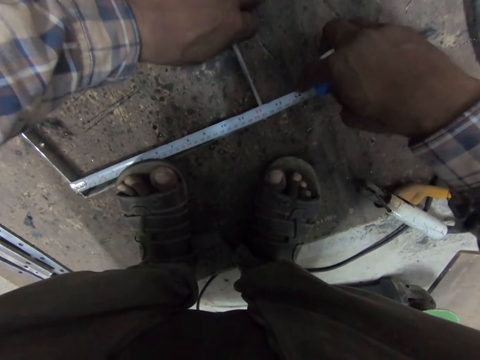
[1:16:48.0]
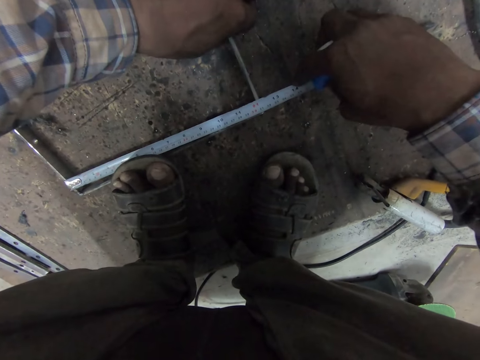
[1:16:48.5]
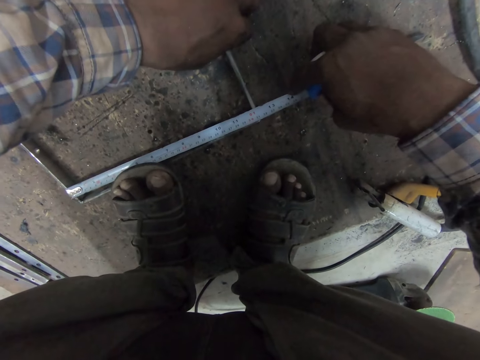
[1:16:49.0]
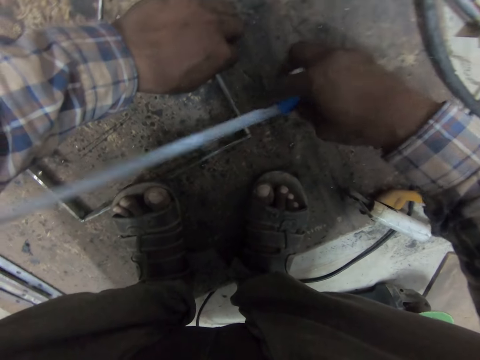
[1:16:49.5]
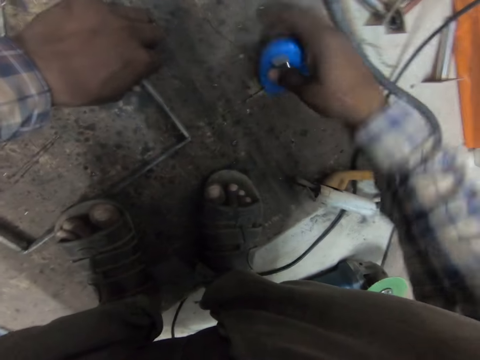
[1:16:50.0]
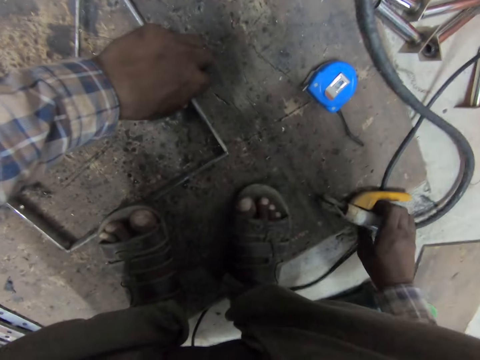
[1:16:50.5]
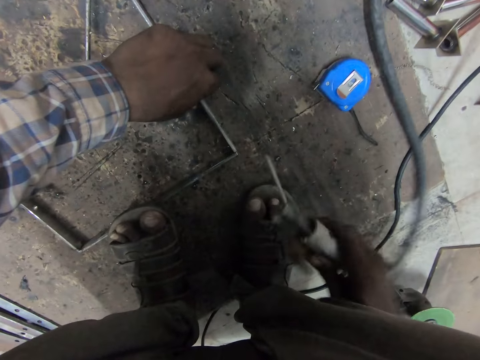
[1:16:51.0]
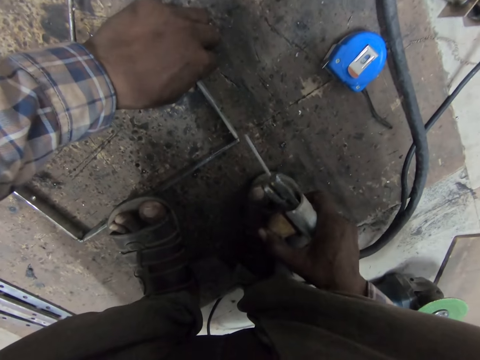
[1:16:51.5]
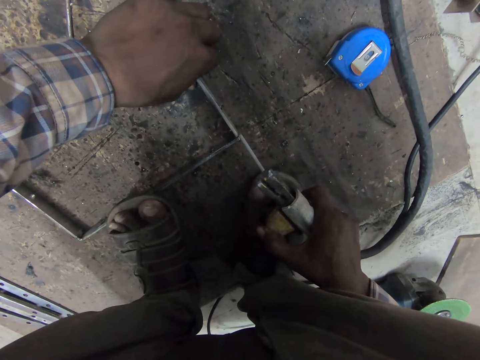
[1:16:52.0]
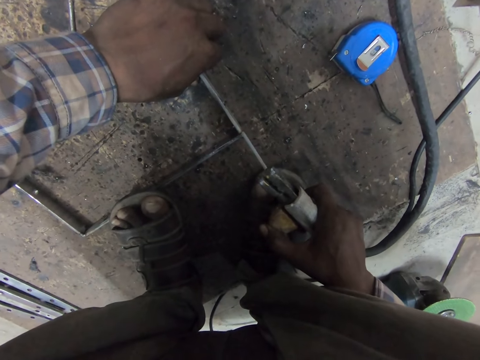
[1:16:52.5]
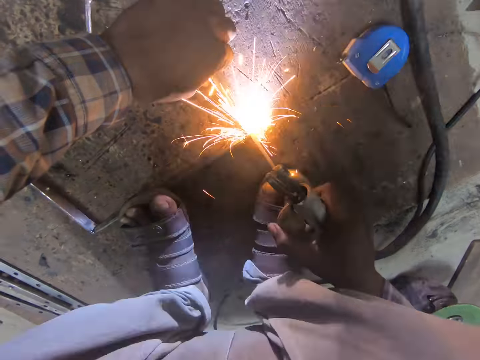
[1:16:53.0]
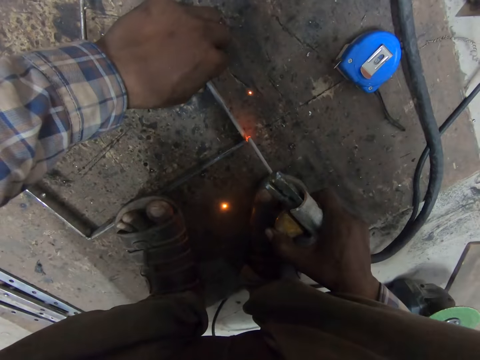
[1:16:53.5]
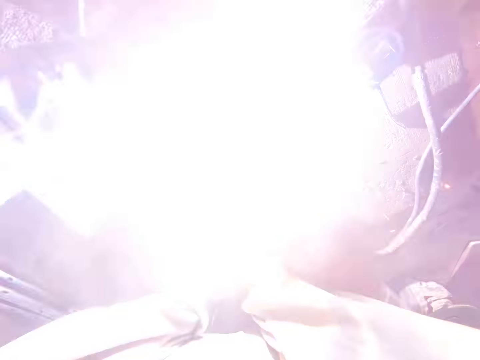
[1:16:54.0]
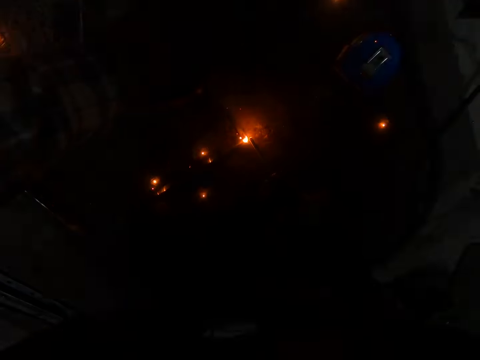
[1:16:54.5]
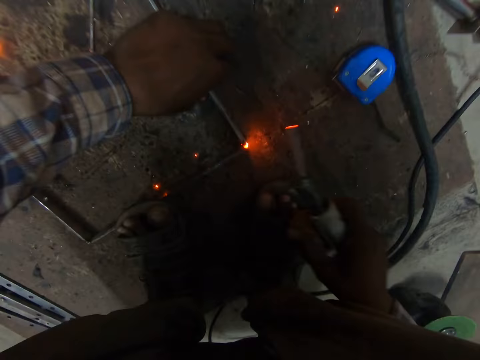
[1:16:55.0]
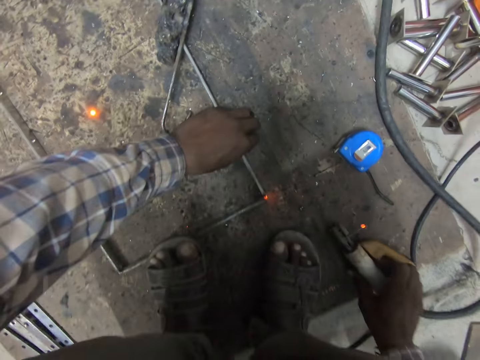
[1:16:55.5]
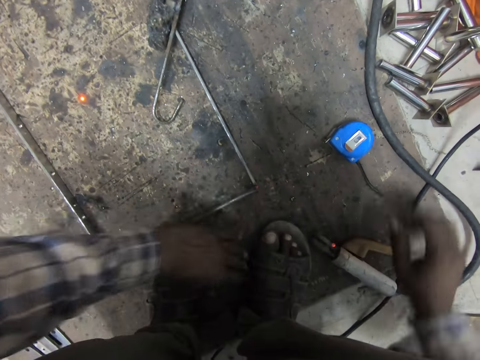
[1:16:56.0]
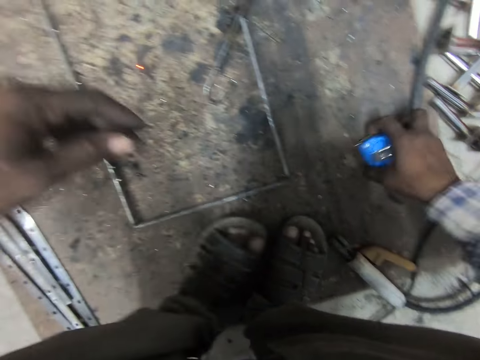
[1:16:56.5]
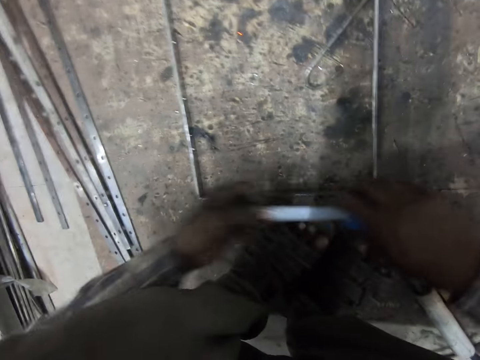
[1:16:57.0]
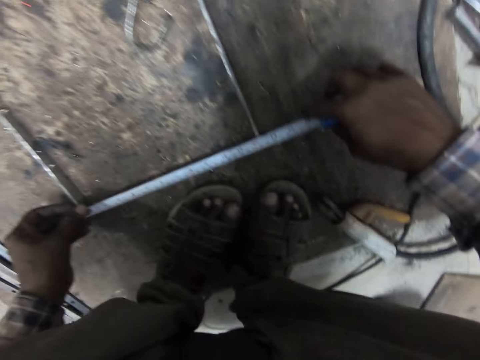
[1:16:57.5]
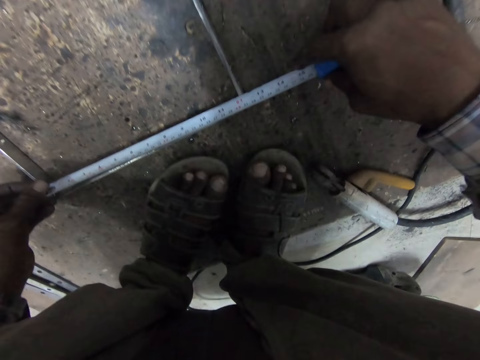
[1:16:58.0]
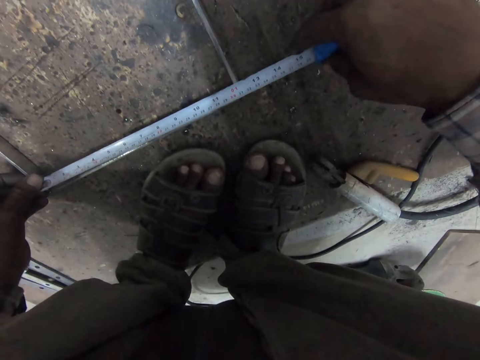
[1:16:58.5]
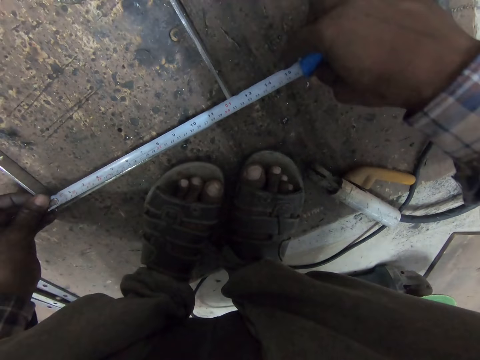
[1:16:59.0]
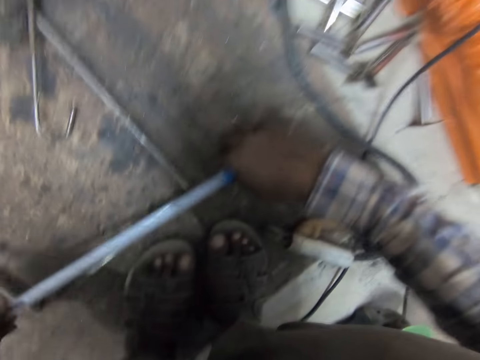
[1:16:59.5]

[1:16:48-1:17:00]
The camera wearer drops the measuring tape on the wooden slab with his right hand. He picks up the welding machine from the floor with his right hand. He holds the welding holder. He welds the metals with the welding machine. He drops the welding machine on the wooden slab. He picks up the measuring tape from the wooden slab with his right hand. He pulls the tape rule from the measuring tape. He measures the welded metal with the measuring tape.

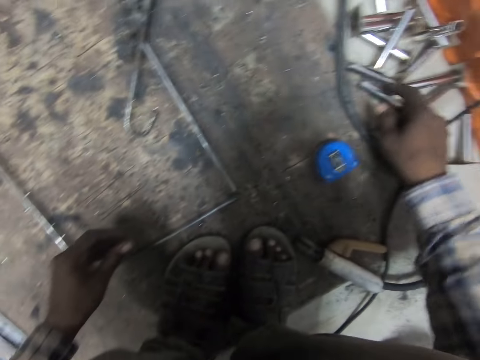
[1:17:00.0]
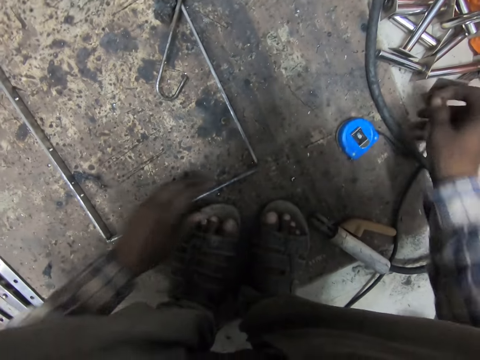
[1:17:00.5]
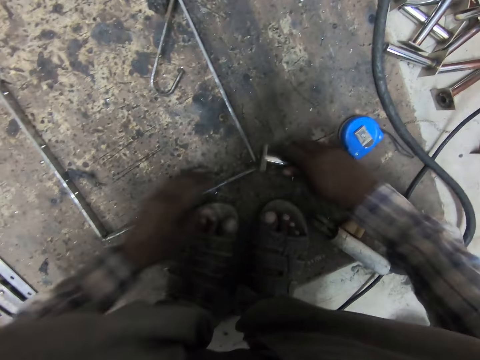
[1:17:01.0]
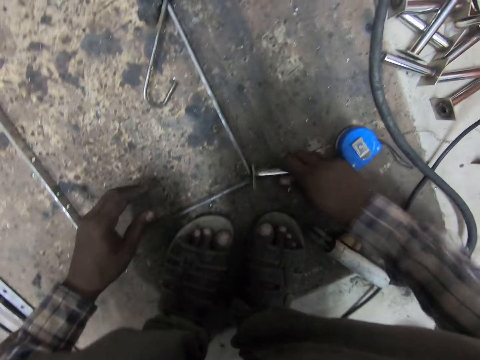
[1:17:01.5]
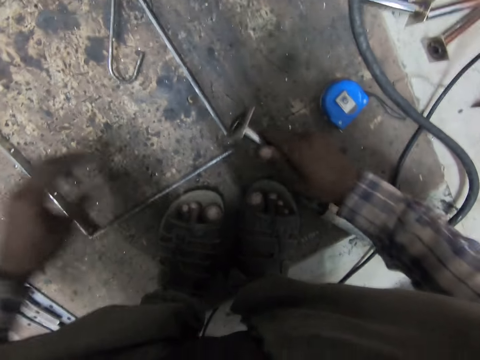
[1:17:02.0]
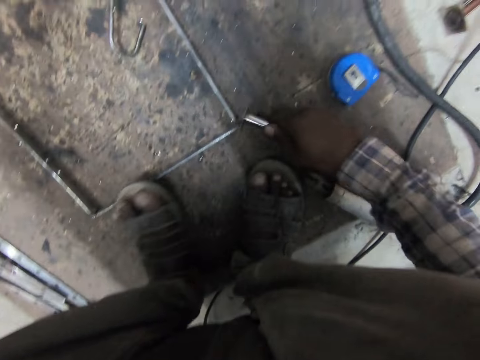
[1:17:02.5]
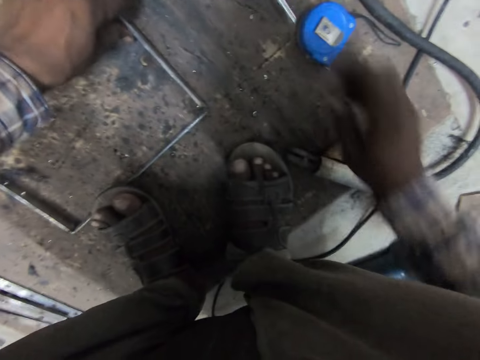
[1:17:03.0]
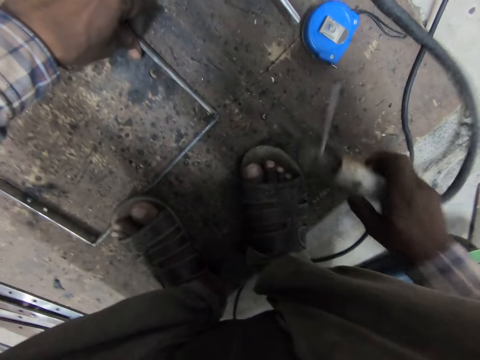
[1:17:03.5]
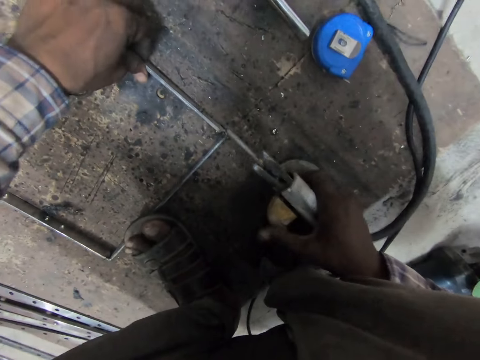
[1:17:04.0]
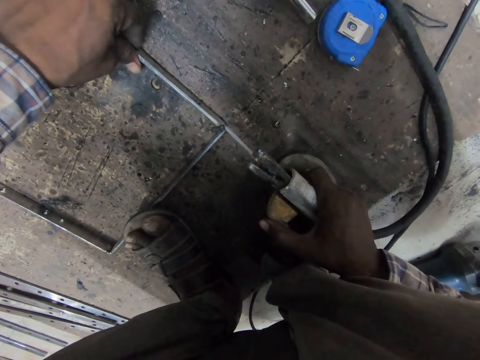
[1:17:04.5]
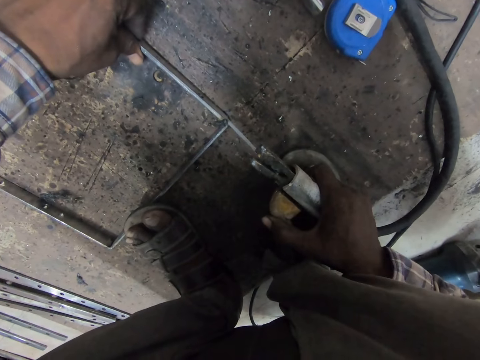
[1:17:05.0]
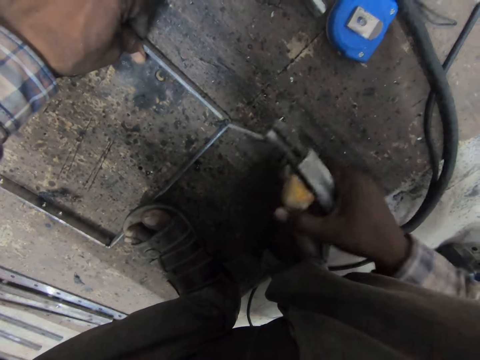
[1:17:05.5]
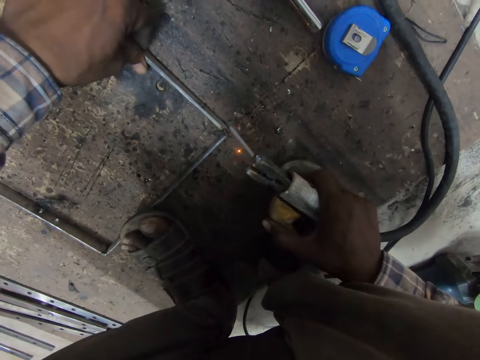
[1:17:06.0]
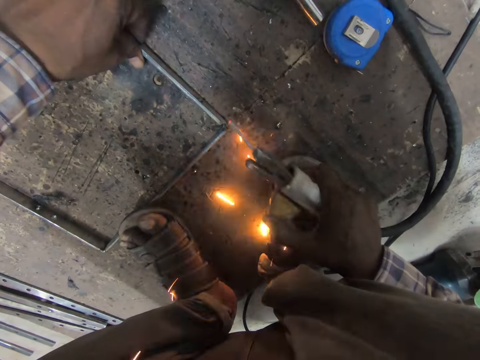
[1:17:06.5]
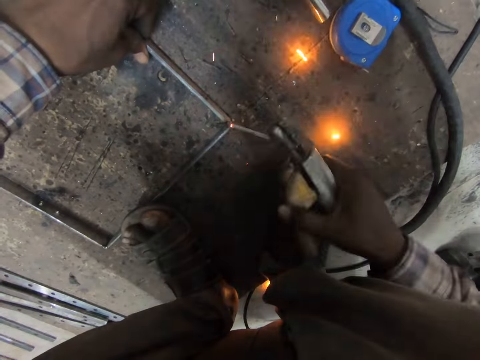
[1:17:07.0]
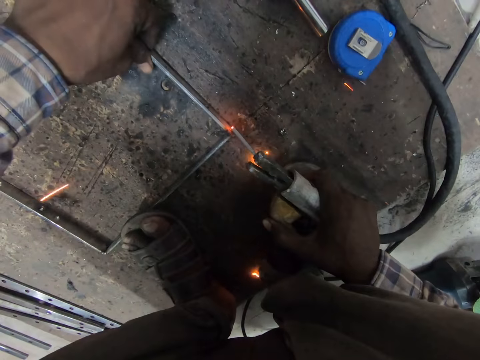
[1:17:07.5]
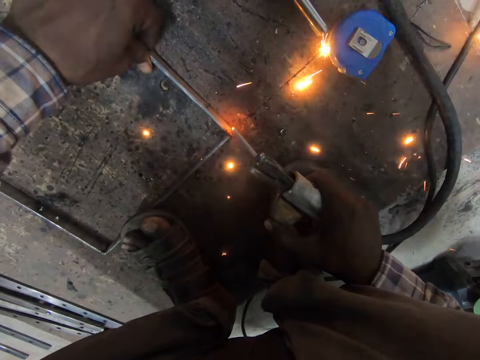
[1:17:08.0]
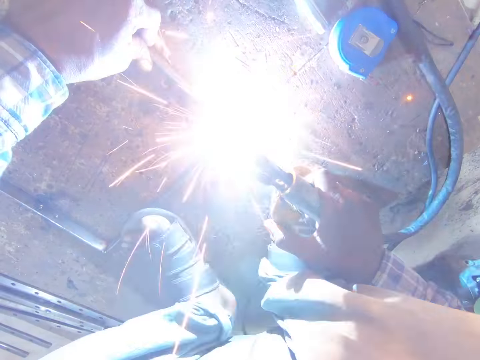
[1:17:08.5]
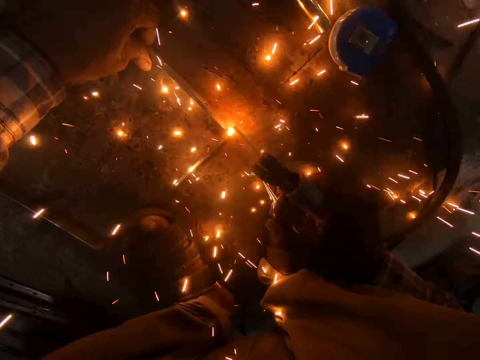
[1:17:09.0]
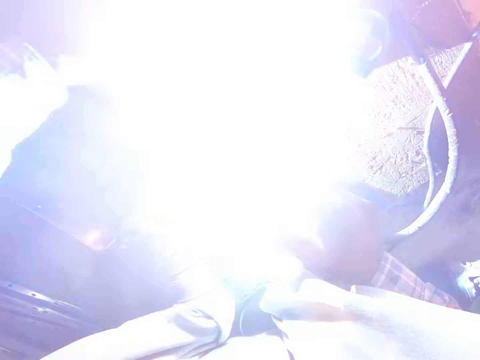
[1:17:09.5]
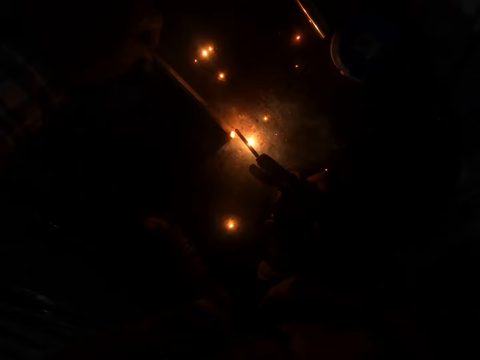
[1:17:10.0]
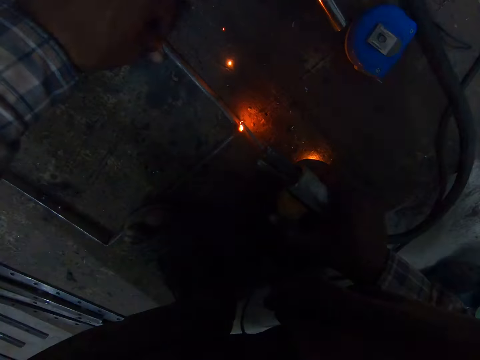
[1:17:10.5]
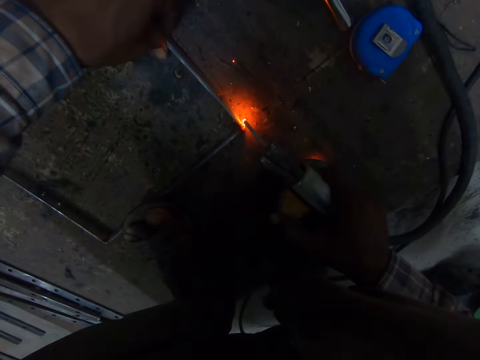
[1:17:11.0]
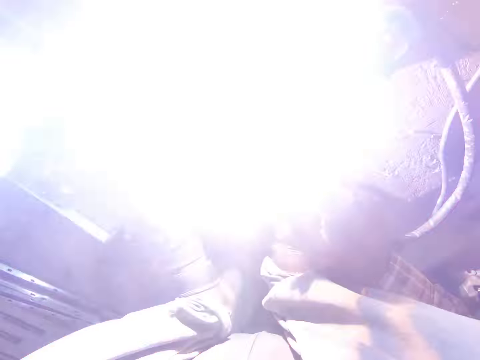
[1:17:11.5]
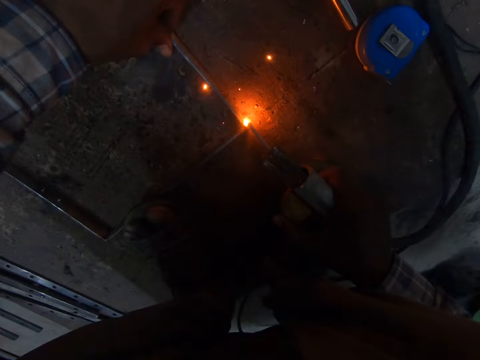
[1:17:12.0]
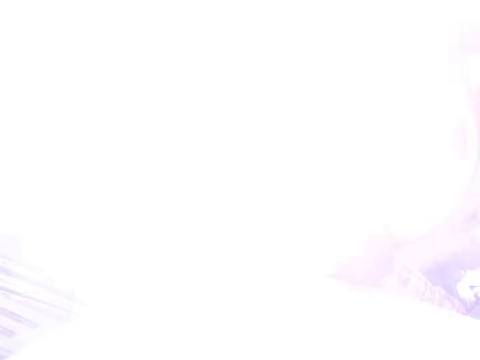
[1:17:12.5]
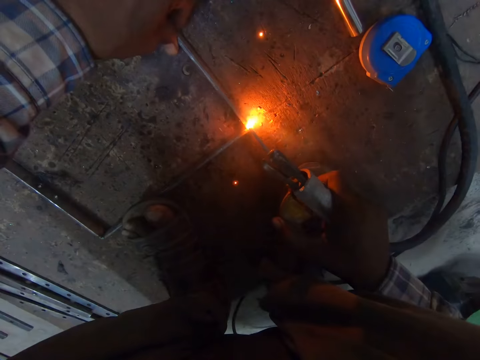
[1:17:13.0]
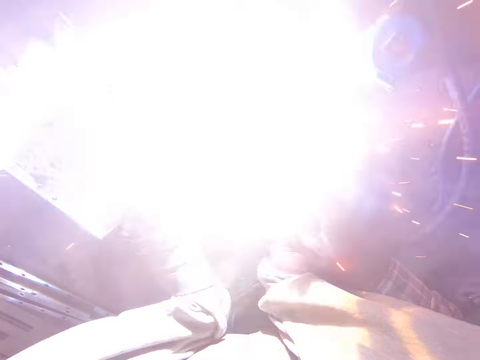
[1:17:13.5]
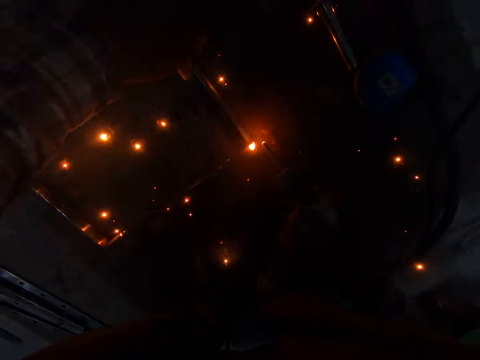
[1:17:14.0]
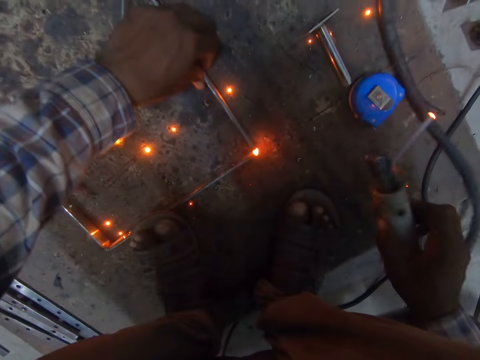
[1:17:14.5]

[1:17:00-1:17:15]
The camera wearer drops the measuring tape on the wooden slab. He picks up a piece of iron from the floor with his right hand. He hits the welded metal with the piece of iron. He drops the piece of iron on the wooden slab. He picks up the welding machine from the wooden slab with his right hand. He holds the welding holder. He welds the metals with the welding machine.
